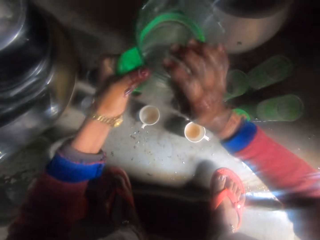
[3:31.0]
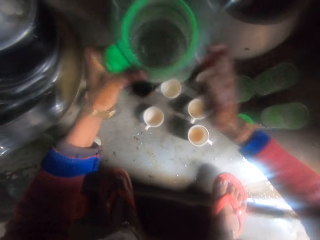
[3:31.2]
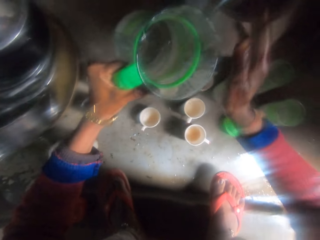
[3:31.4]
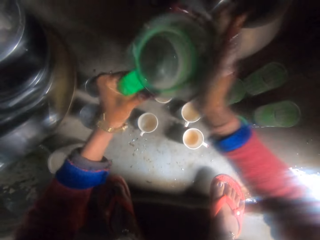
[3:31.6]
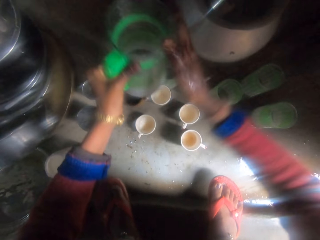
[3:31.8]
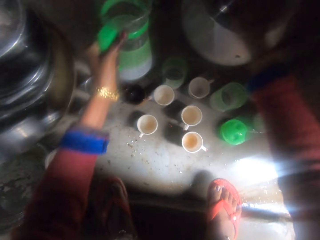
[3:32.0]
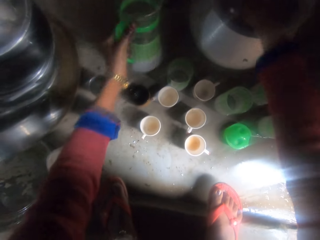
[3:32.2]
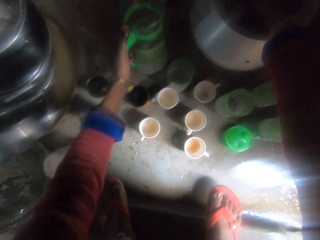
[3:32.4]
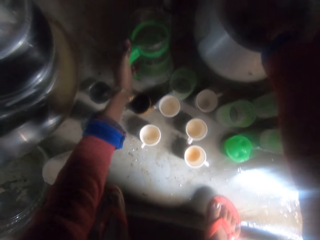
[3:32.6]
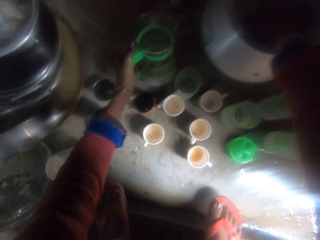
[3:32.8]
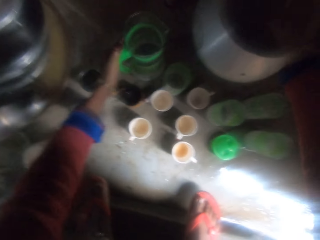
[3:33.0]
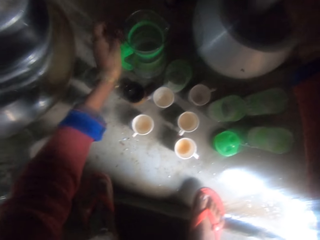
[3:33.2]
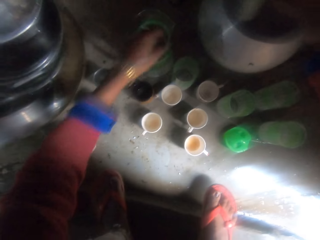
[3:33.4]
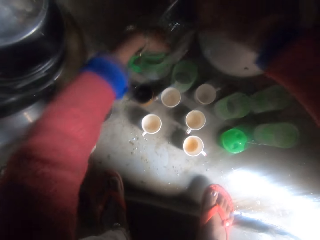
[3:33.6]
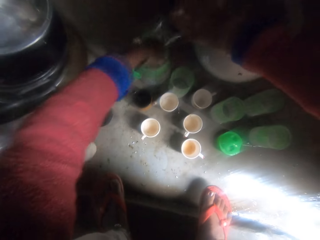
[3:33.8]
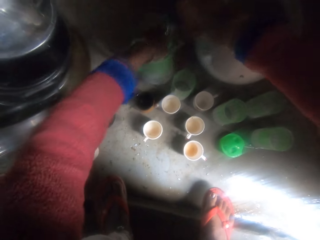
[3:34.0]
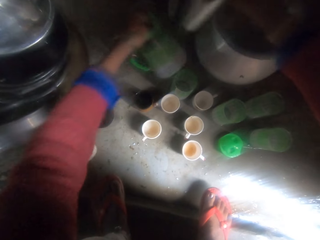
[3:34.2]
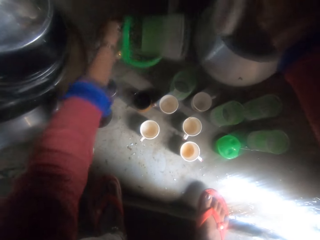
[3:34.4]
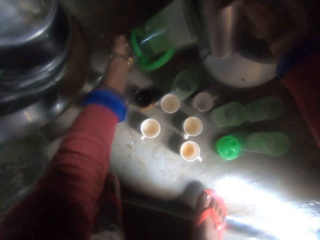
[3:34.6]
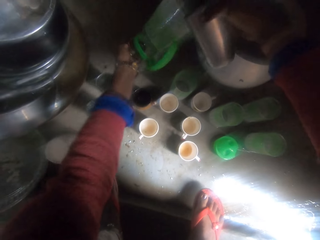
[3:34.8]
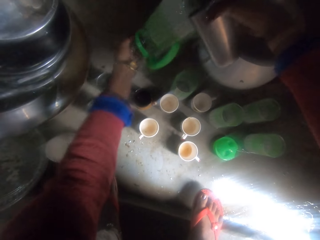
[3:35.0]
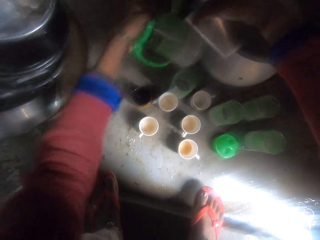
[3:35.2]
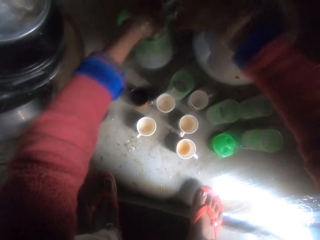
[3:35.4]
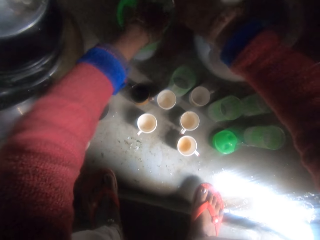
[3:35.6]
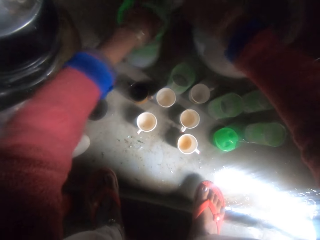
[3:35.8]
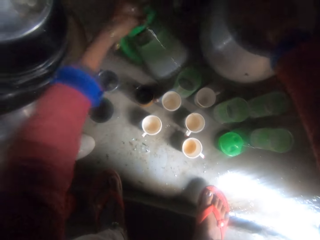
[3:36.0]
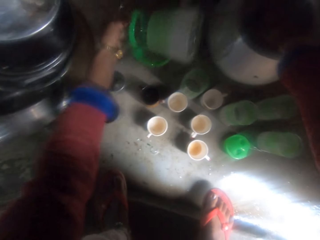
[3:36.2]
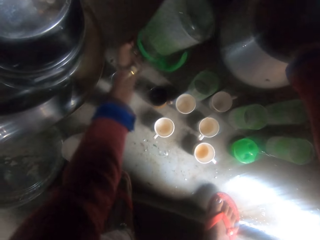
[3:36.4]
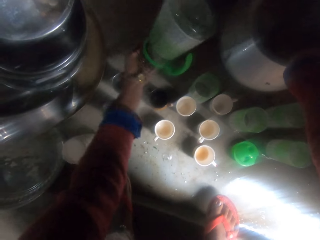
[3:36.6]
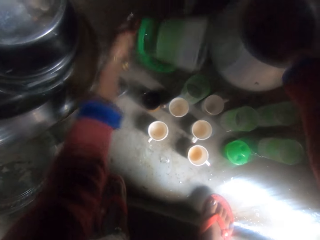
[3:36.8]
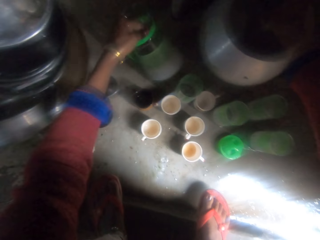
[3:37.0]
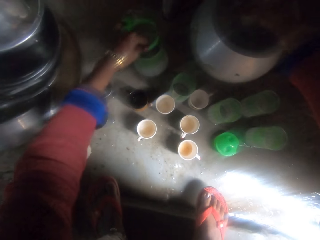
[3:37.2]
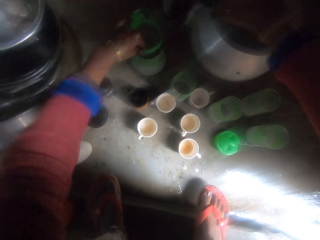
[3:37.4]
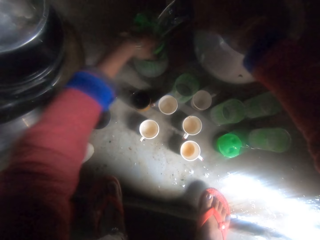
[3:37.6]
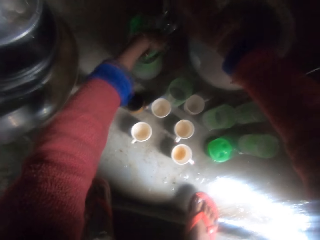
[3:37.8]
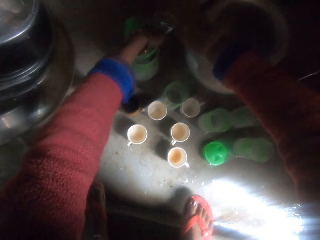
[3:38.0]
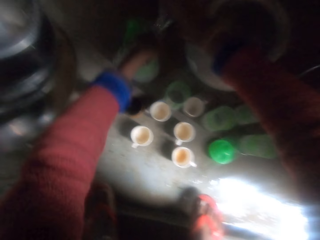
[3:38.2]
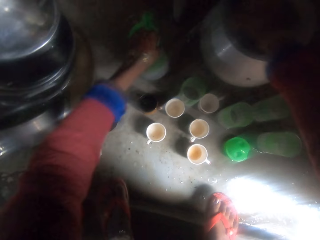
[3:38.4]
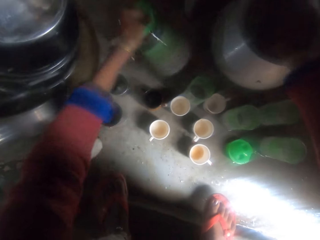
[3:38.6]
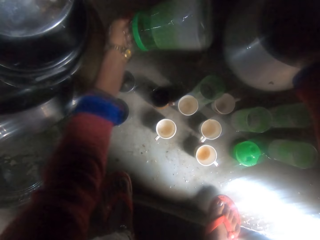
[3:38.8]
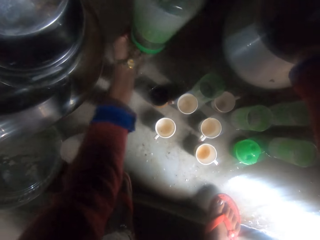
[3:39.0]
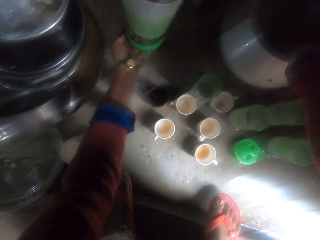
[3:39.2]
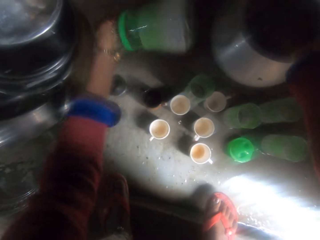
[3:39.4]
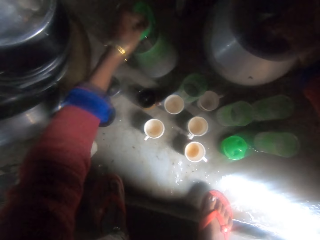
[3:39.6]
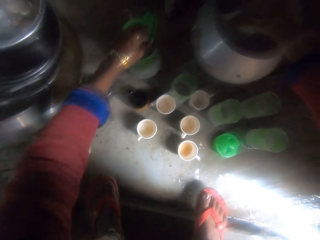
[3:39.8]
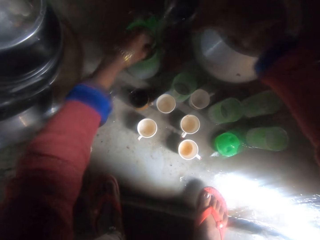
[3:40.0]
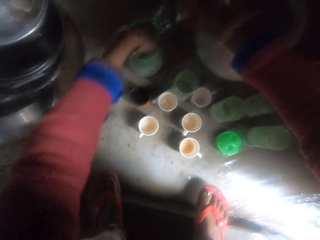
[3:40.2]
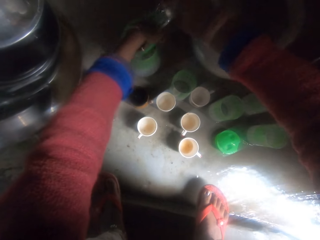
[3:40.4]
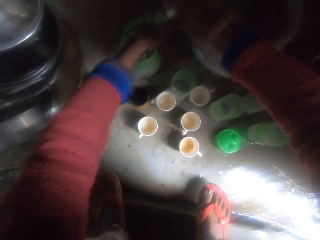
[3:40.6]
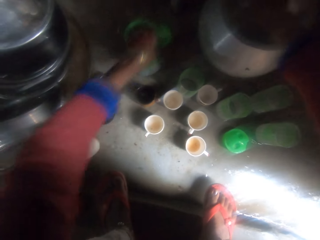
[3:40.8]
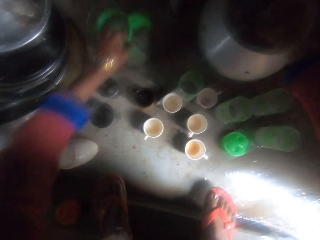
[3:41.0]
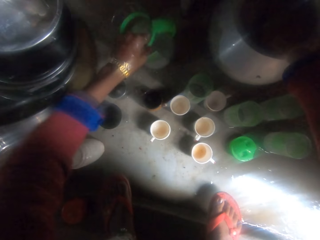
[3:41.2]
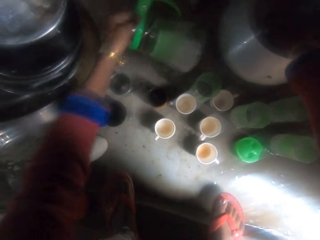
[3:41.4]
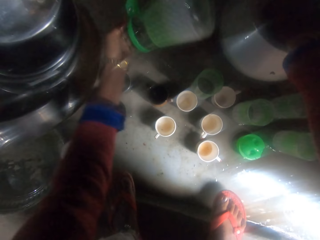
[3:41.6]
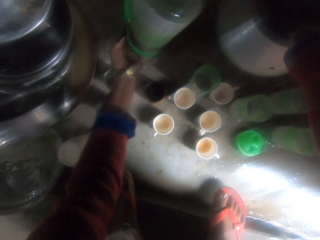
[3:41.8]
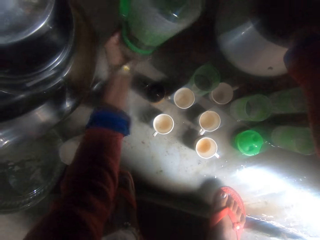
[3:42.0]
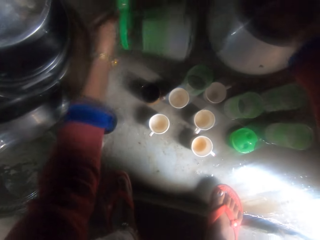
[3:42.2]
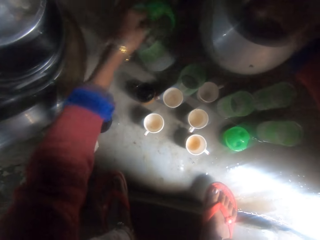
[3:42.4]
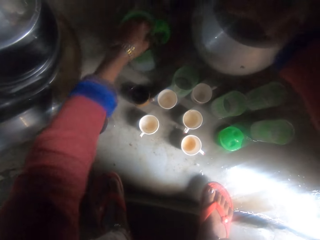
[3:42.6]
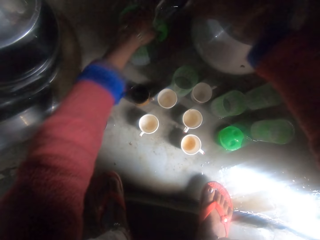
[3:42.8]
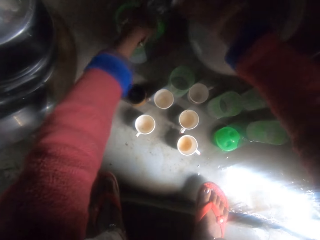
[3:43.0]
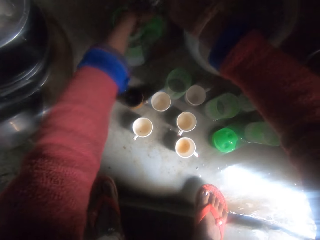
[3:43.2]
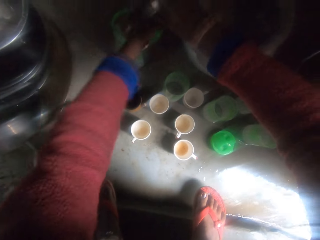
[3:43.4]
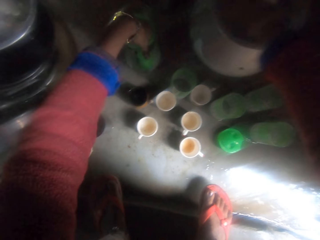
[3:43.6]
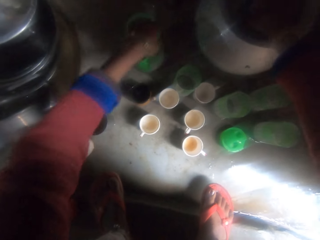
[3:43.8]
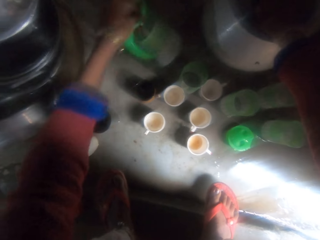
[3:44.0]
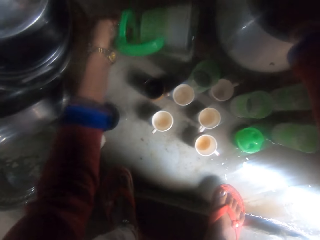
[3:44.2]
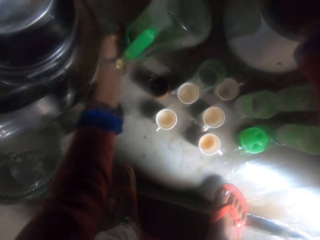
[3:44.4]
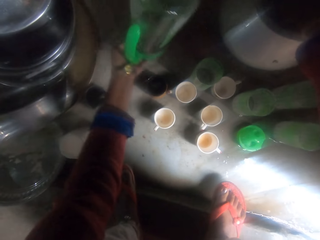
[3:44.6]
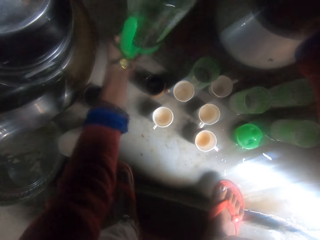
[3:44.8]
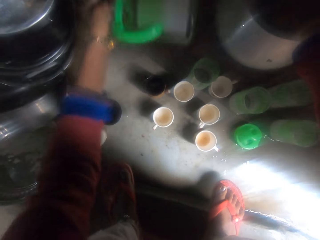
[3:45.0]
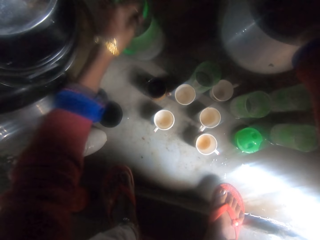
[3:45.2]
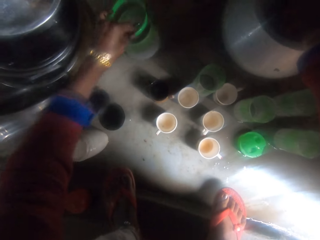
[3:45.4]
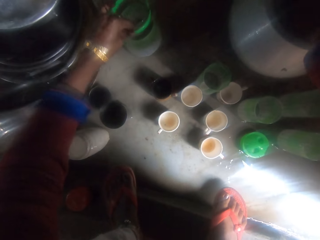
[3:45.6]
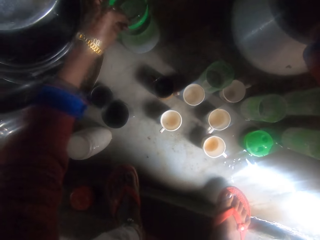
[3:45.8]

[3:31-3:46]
The camera wearer puts the water jug on the floor. She takes water from the pot with a cup in the pot. She pours the water on her hand into the jug. She rinses the jug with water from the pot with the cup. She holds the water jug. She puts the water in the water jug and pours the water on the water jug. She puts the water jug on the floor. She puts the water in the water jug and pours the water on the water jug. She puts the water jug on the floor. She puts the water in the water jug, shakes the water jug and pours the water on the floor. She puts the water jug on the floor. She puts the water in the water jug and pours the water on the floor.

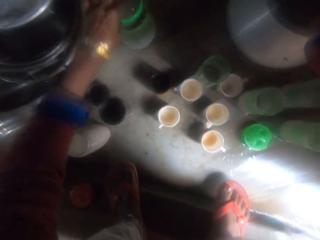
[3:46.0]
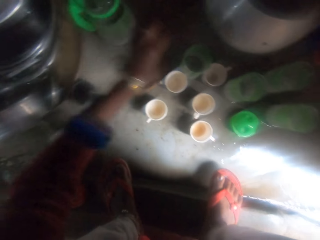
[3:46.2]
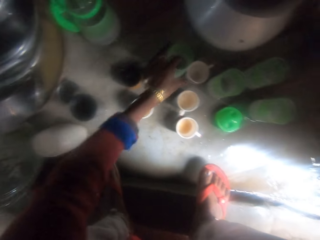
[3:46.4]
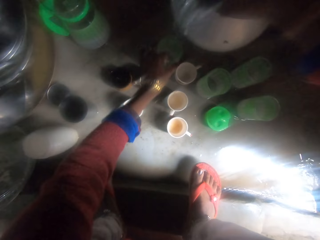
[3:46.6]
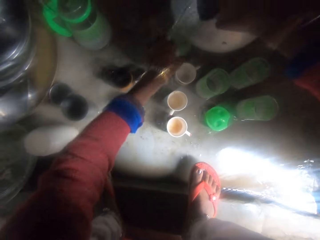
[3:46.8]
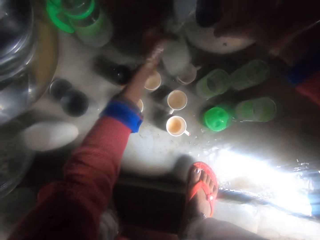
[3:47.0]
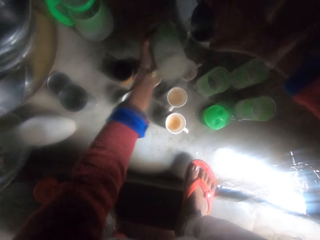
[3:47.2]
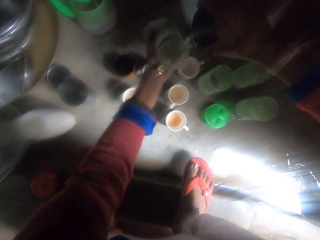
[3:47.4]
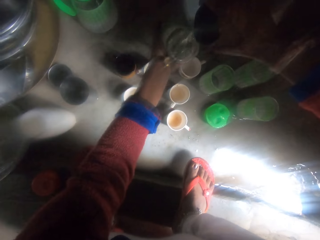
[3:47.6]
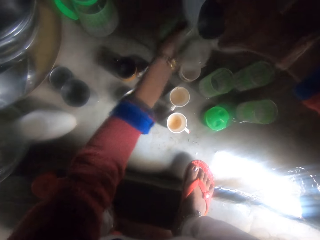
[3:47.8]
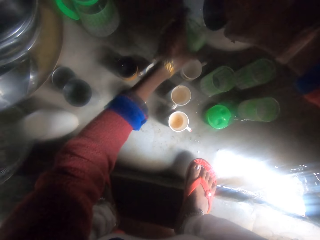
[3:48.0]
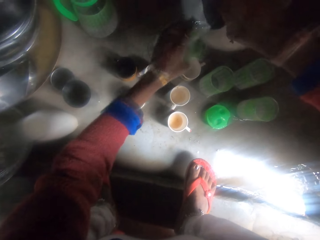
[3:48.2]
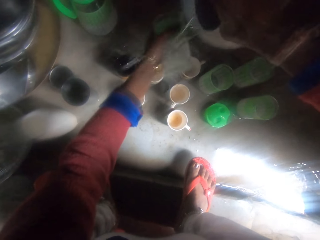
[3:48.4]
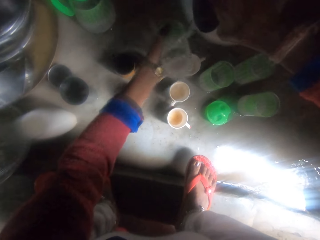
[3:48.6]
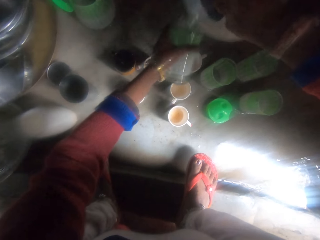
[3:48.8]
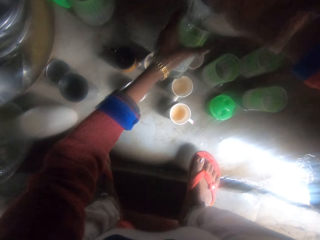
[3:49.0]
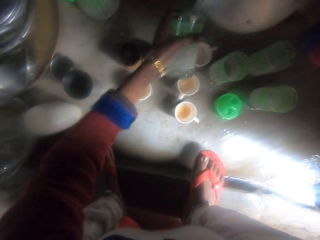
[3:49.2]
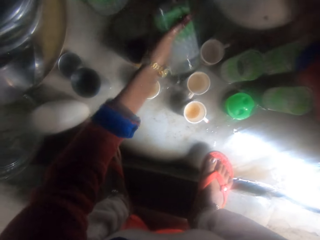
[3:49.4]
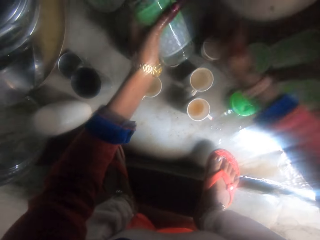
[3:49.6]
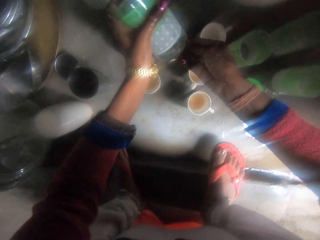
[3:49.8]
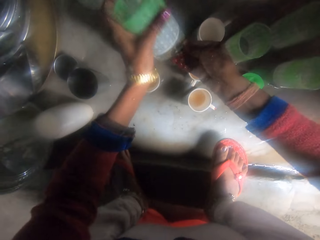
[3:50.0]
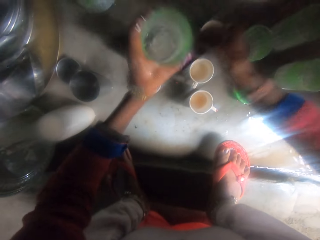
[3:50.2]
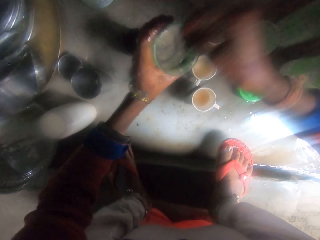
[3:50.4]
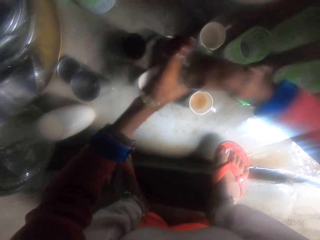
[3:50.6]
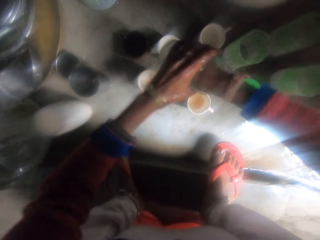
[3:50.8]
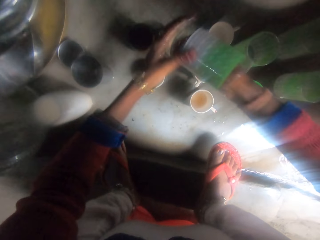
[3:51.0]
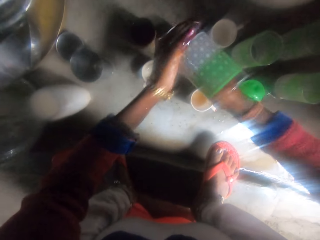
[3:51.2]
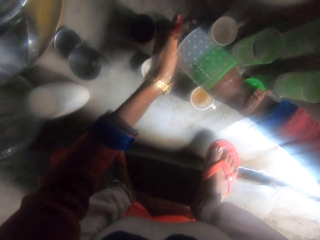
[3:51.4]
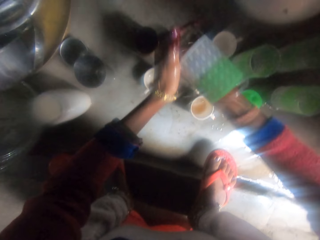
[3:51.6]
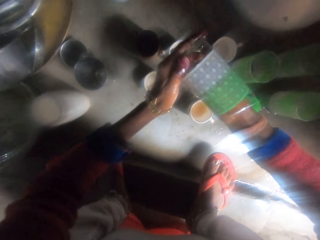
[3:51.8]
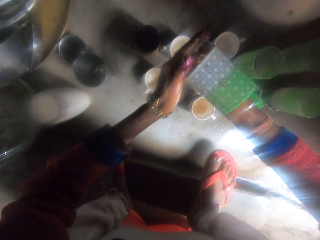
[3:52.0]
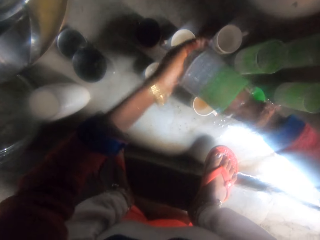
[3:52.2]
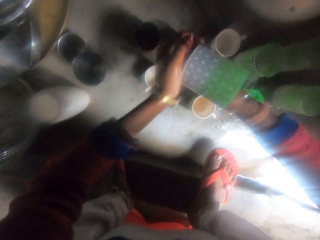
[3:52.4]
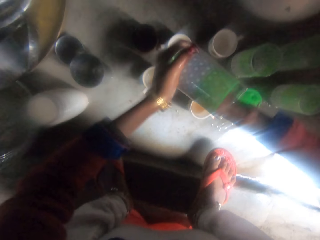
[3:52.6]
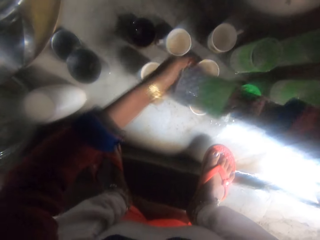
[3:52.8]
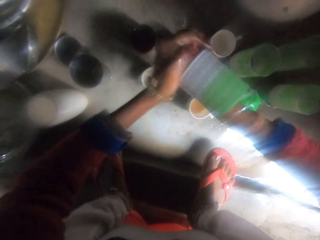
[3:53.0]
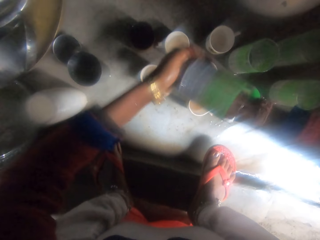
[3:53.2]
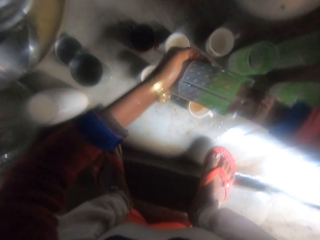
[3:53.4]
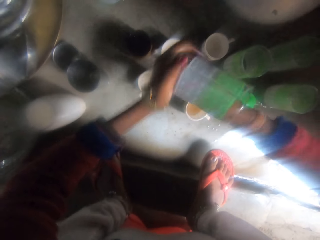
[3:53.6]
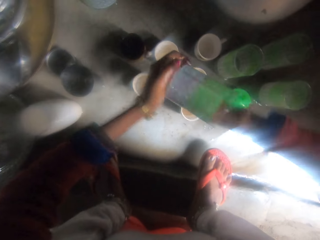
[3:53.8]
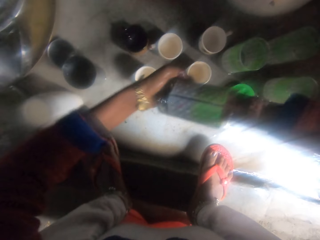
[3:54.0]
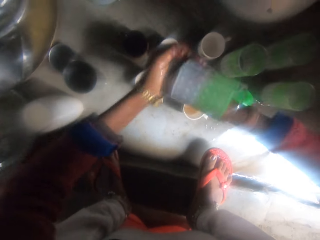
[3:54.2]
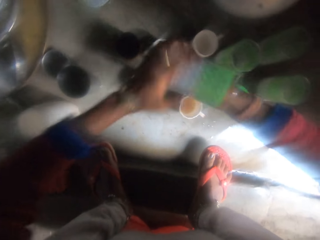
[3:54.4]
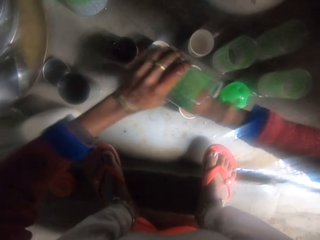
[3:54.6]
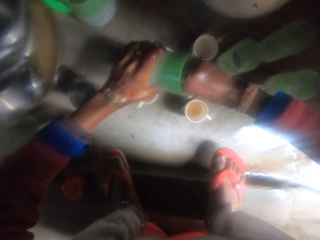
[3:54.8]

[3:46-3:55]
The camera wearer drops the jug on the floor. She picks a cup from the floor. She rinses the cup or water glass with water from the pot with the cup and her hand. She washes the water glass.
